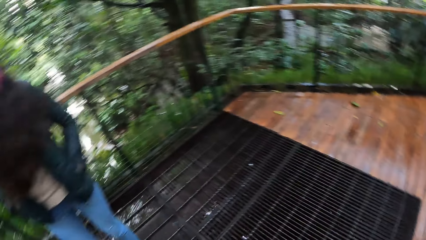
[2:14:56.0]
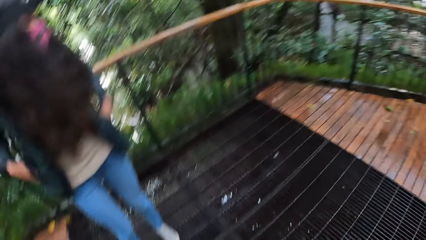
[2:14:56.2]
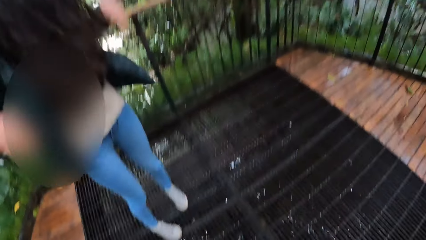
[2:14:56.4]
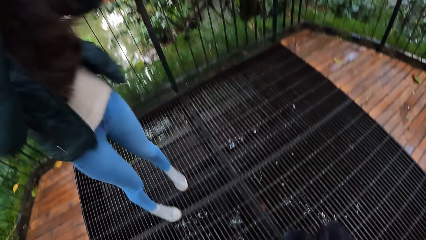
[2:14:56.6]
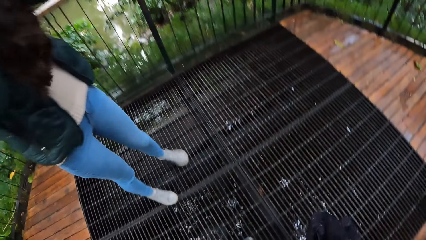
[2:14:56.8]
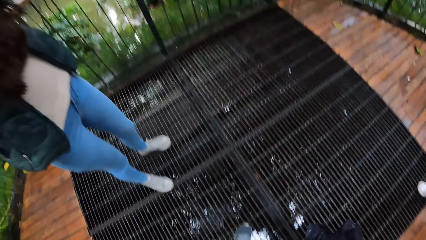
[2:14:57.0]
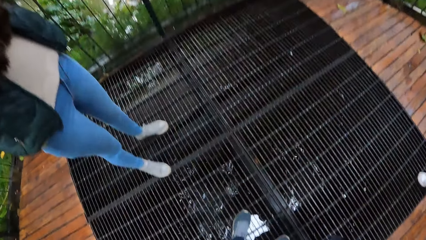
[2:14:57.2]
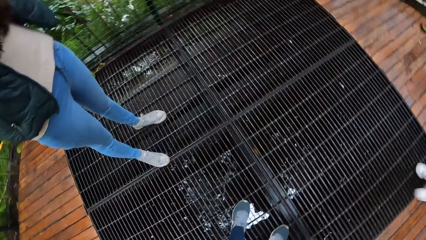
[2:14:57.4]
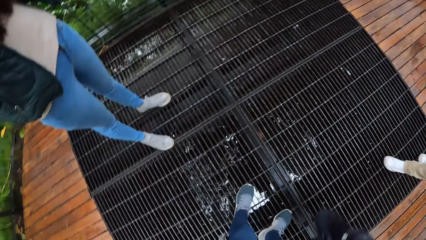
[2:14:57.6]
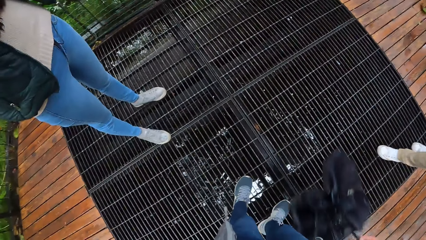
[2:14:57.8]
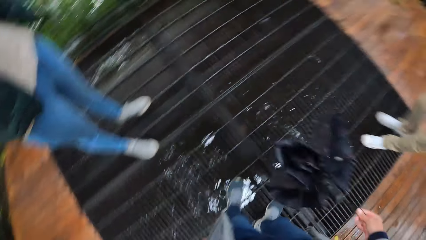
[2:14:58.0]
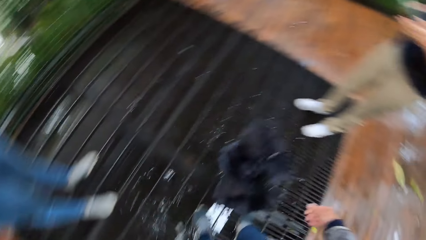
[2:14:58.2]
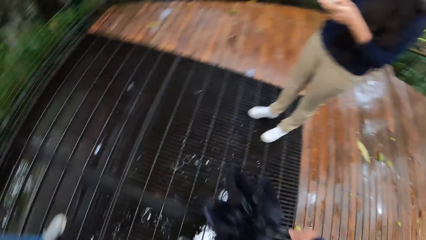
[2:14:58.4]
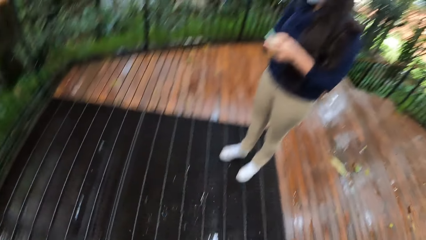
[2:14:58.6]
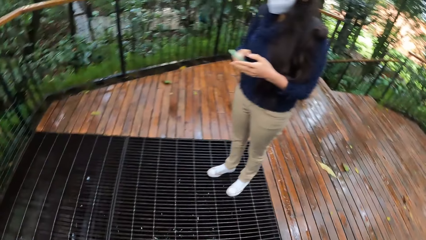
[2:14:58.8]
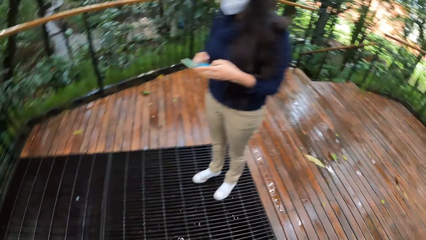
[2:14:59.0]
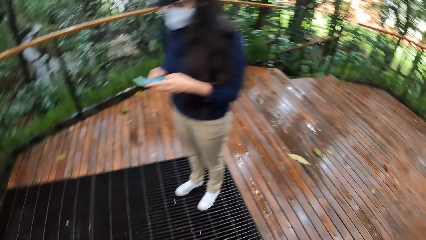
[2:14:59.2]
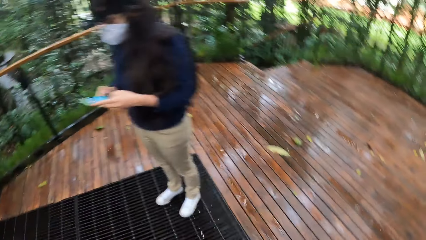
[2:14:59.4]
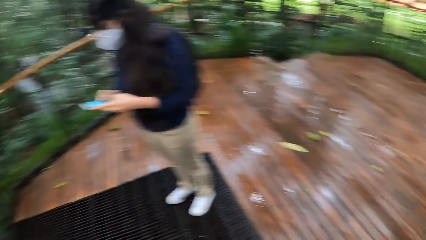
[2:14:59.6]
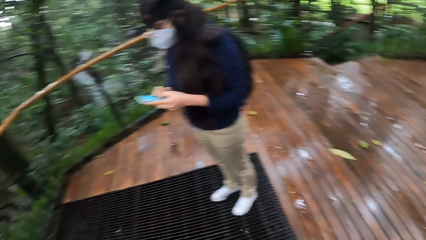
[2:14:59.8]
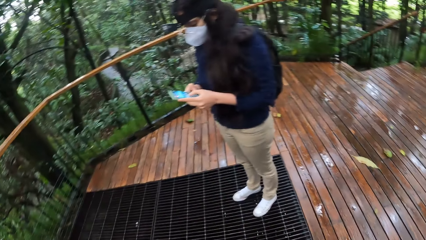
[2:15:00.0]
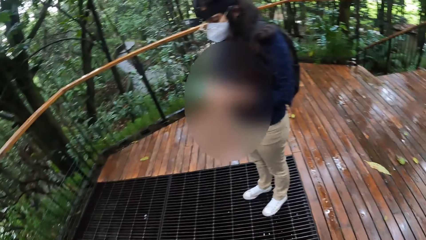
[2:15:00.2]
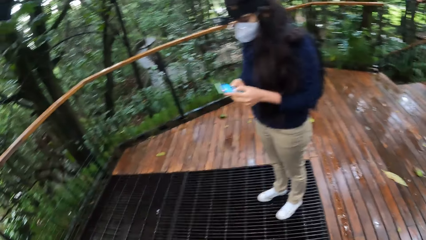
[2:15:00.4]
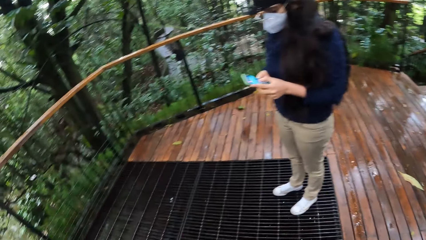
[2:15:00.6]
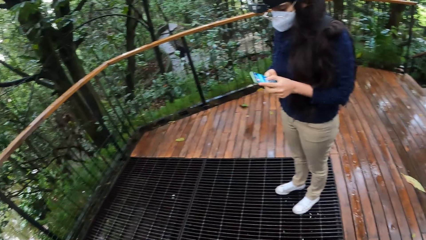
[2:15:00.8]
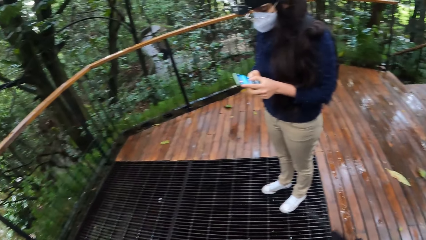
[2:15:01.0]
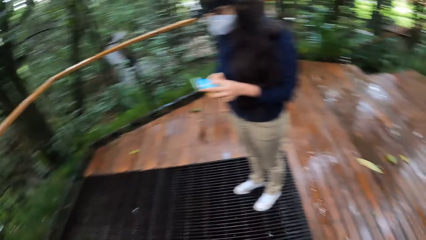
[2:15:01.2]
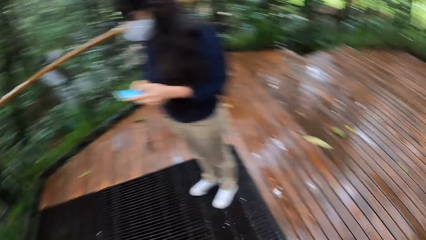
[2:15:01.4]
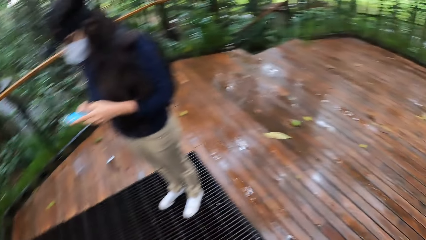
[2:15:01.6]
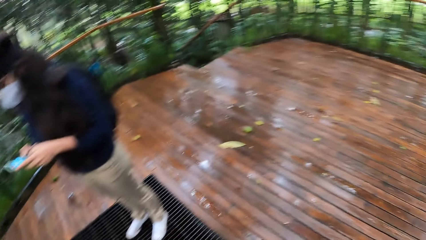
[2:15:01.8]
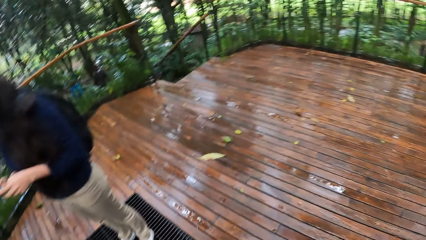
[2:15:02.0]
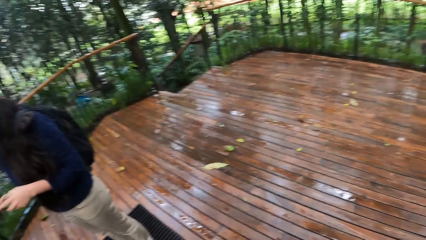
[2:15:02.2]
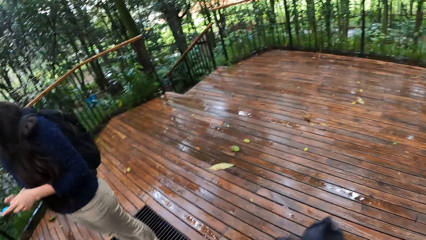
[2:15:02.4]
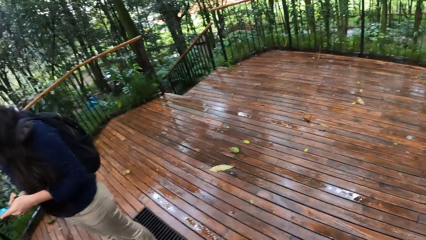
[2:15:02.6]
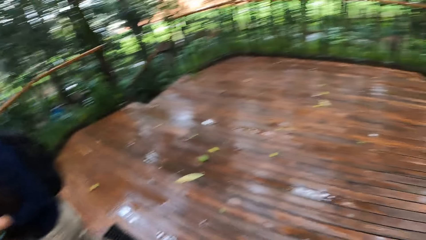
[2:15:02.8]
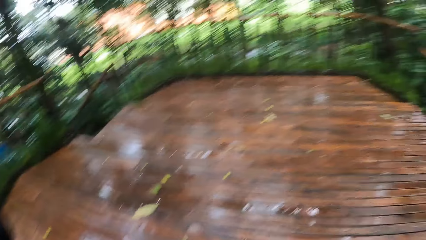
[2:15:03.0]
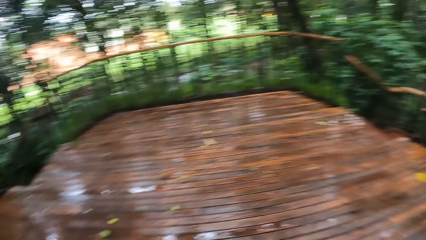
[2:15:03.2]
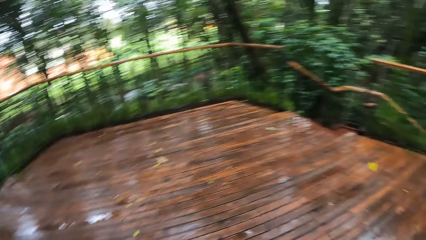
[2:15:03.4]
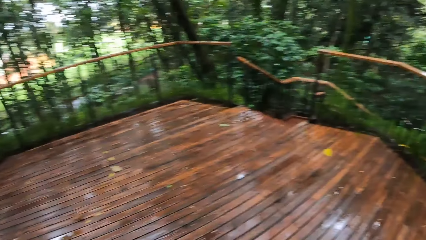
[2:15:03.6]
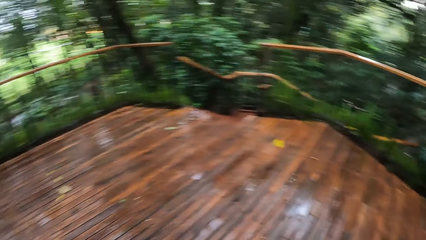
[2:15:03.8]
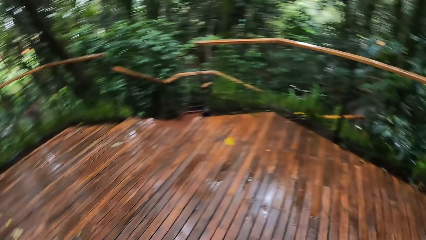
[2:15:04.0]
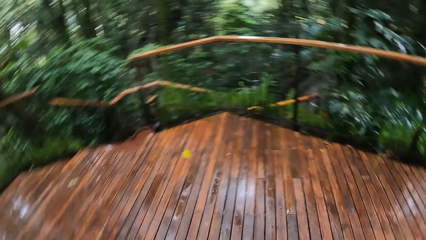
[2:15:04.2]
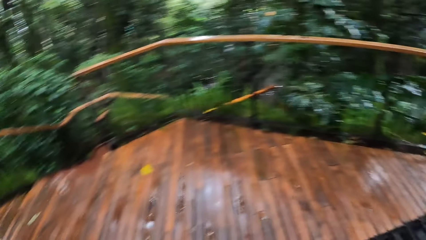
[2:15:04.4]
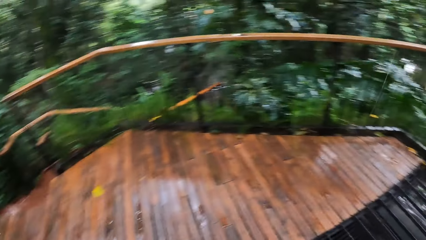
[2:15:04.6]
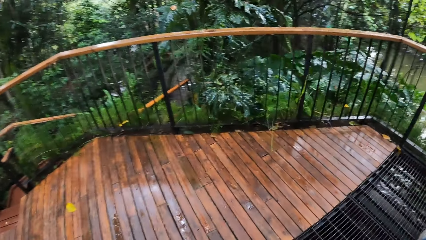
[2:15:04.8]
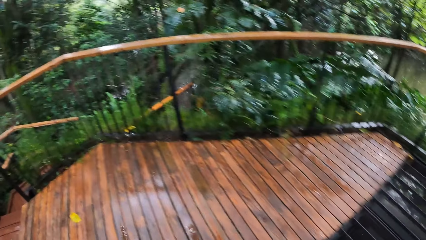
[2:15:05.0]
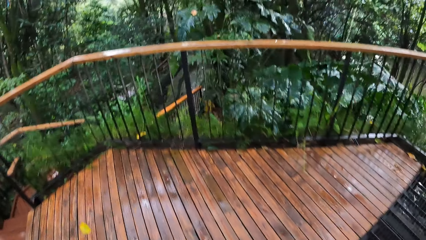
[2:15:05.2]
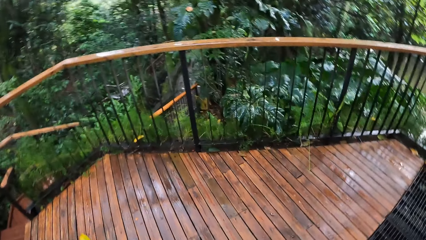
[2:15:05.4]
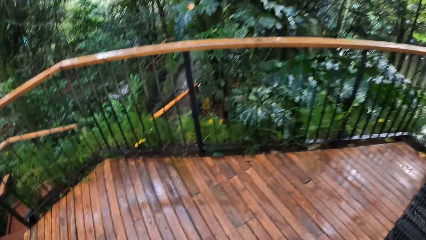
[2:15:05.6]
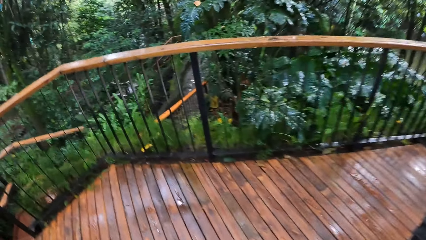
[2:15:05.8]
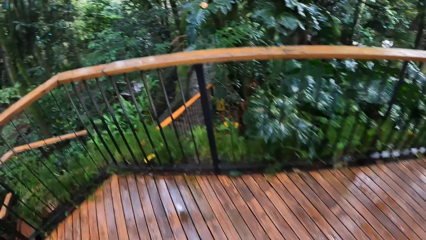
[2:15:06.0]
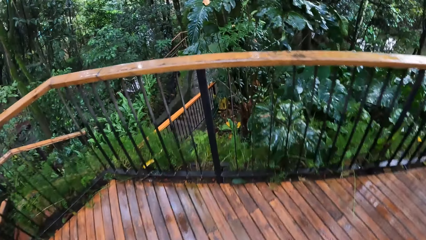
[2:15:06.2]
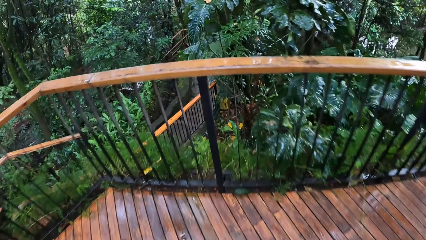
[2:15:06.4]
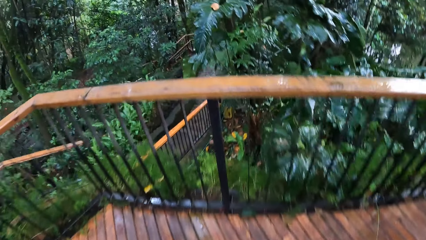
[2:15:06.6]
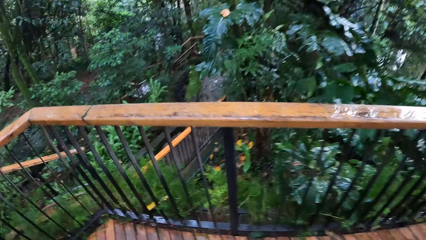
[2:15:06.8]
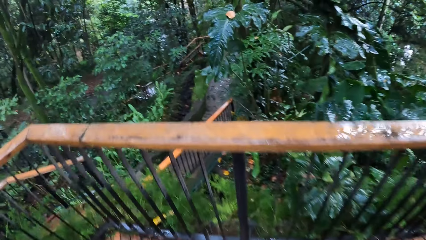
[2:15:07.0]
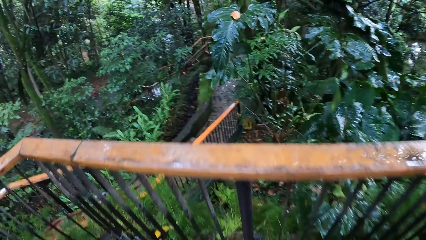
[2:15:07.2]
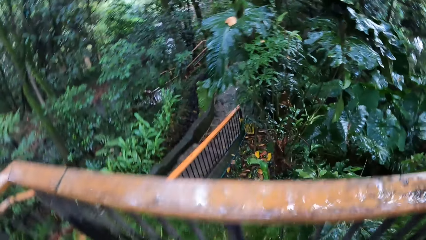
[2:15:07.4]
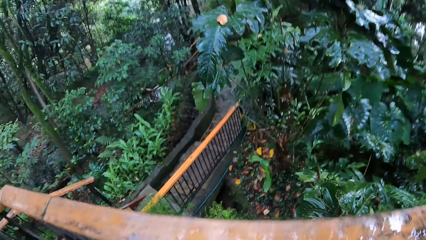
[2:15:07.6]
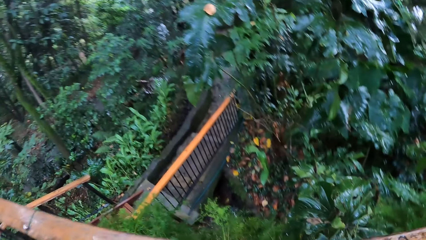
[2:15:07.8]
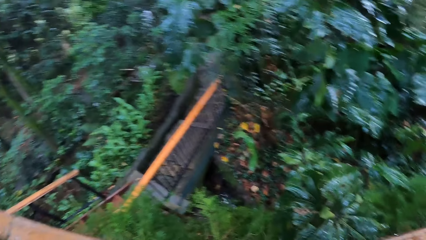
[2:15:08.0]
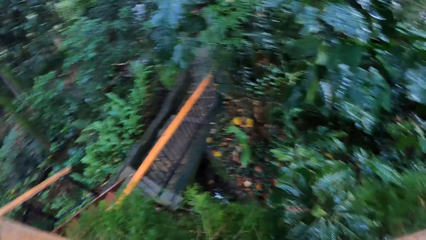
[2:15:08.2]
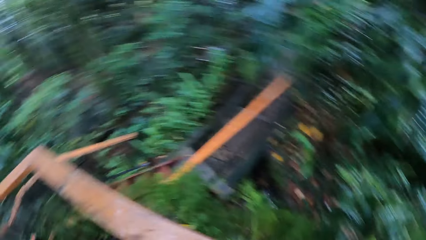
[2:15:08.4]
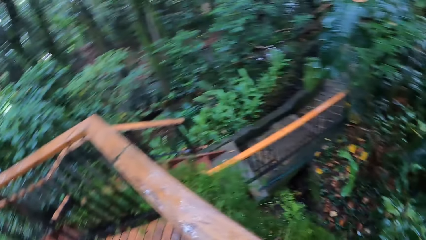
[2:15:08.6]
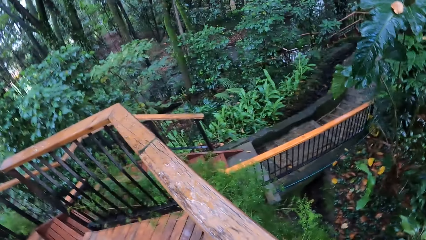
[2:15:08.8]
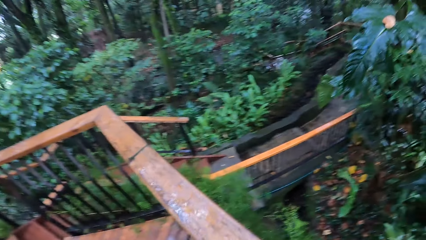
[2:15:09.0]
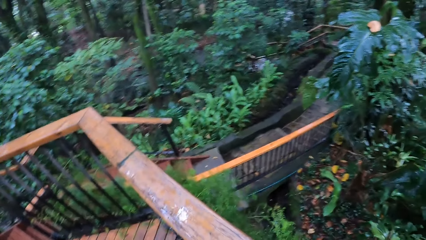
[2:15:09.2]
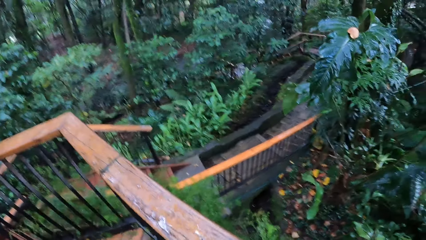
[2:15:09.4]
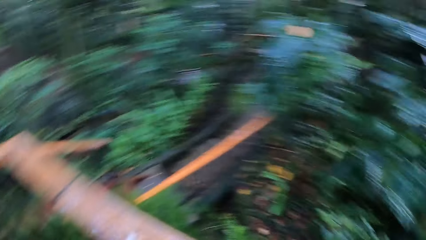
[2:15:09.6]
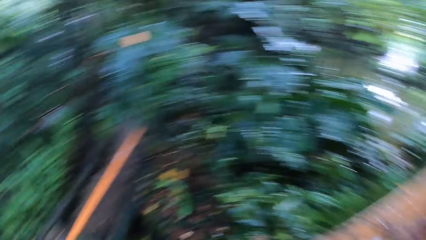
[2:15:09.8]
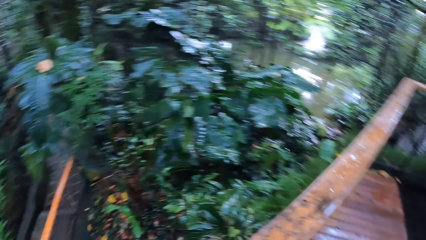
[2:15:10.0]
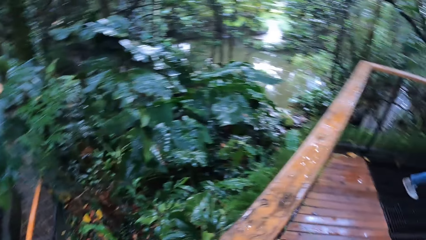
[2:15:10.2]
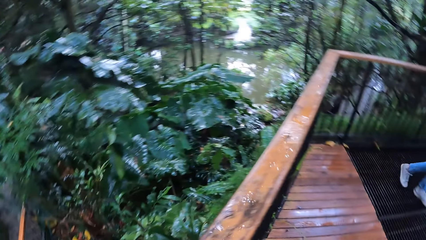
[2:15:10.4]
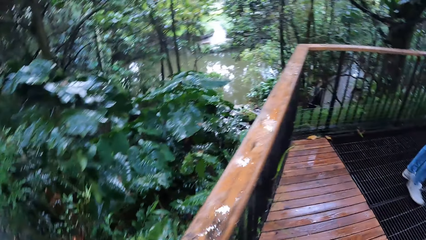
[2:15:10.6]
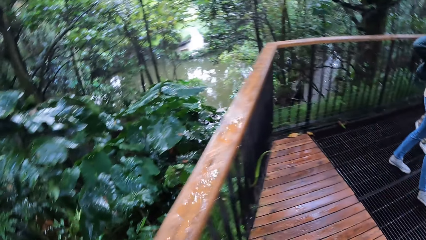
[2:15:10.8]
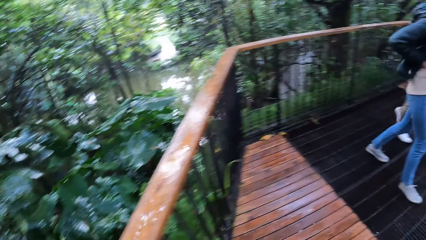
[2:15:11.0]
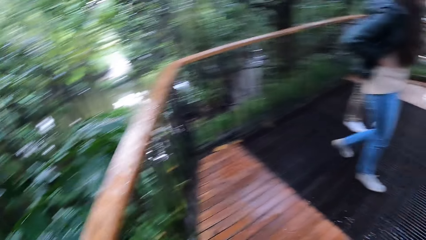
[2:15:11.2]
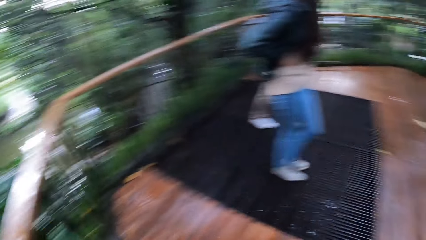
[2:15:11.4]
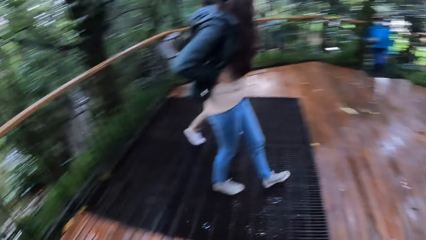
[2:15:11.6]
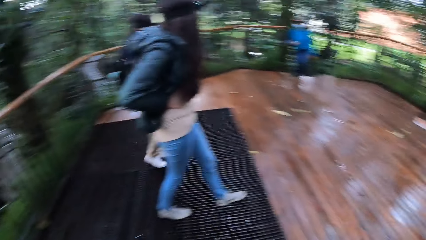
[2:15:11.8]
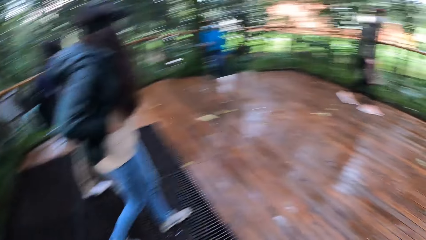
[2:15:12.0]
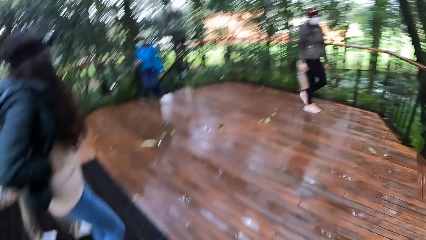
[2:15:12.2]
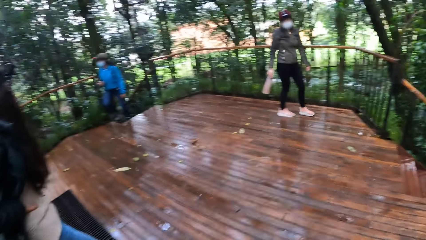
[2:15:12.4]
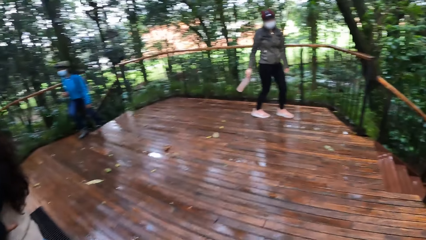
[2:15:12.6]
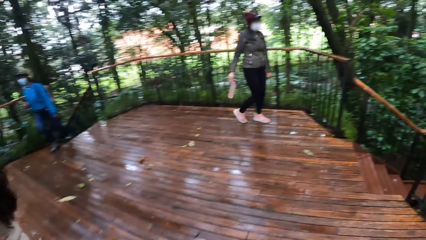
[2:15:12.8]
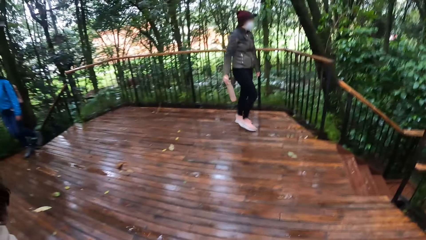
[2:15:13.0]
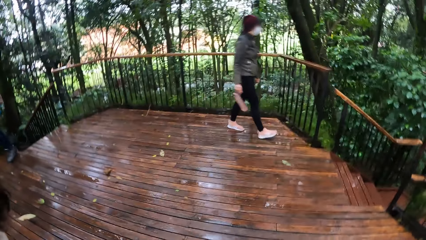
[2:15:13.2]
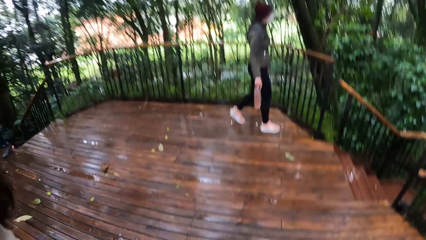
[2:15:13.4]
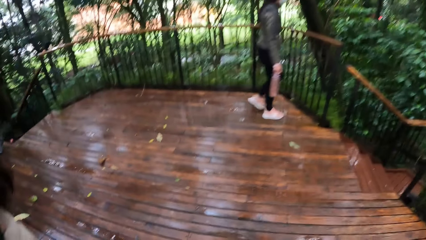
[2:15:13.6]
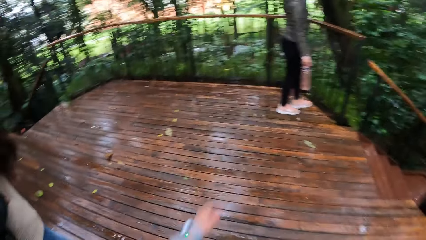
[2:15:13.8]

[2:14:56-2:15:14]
A lady raises both hands on the raised platform. The camera wearer holds an umbrella with the right hand. Another lady operates a phone with both hands. The camera wearer walks around on the raised platform in the park. The first lady walks around in the raised platform. A third lady walks around on the platform in the park.
